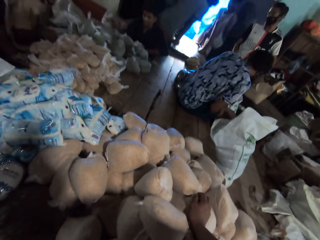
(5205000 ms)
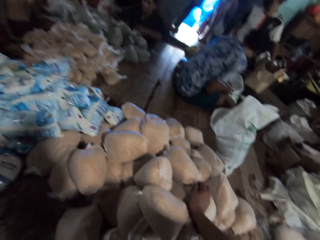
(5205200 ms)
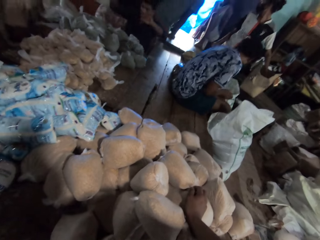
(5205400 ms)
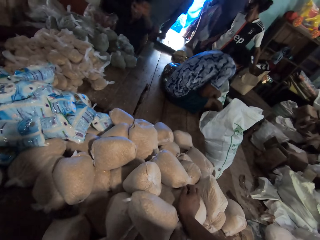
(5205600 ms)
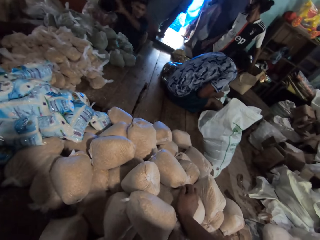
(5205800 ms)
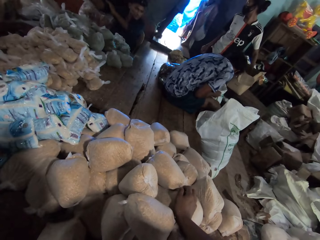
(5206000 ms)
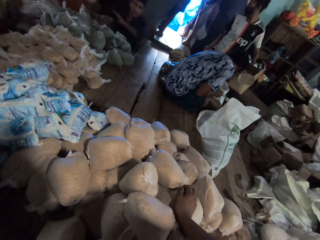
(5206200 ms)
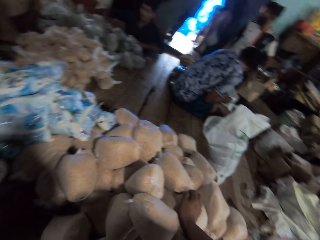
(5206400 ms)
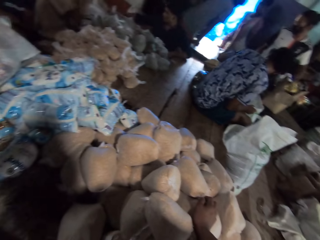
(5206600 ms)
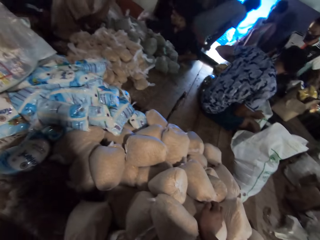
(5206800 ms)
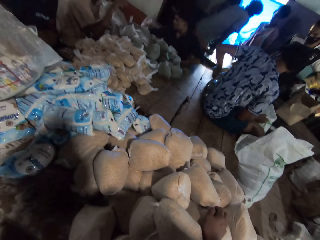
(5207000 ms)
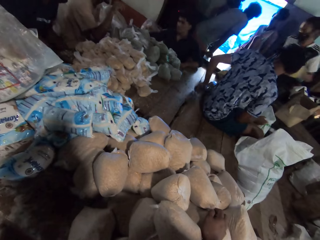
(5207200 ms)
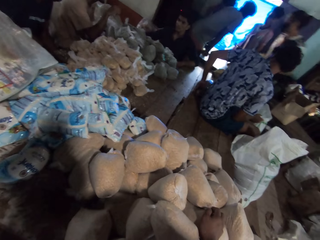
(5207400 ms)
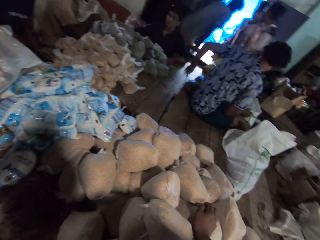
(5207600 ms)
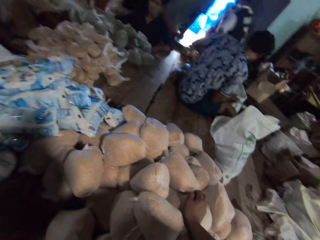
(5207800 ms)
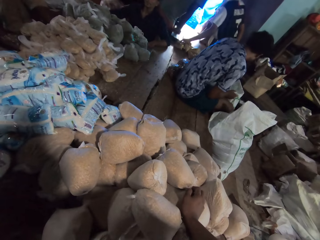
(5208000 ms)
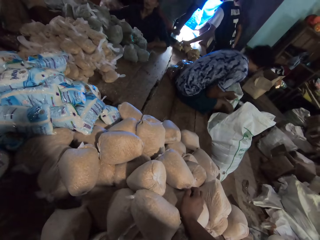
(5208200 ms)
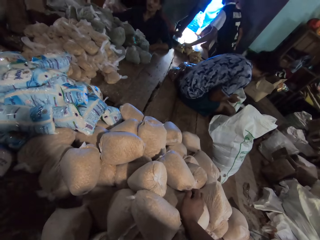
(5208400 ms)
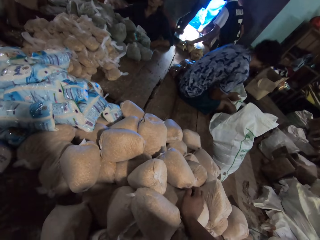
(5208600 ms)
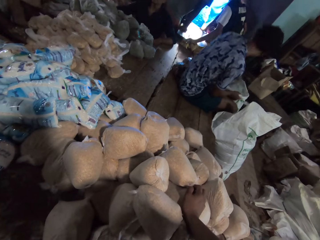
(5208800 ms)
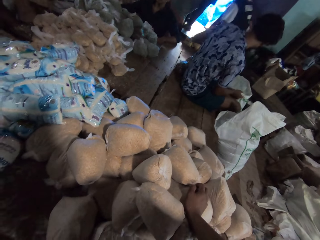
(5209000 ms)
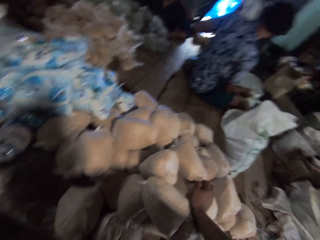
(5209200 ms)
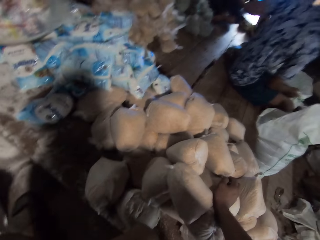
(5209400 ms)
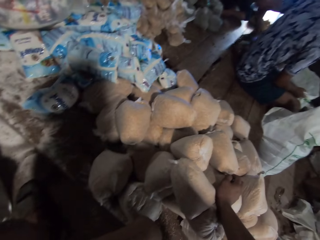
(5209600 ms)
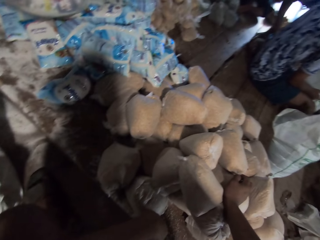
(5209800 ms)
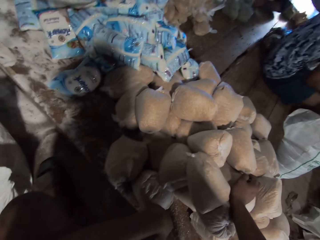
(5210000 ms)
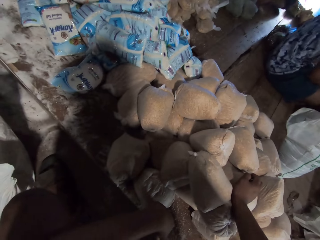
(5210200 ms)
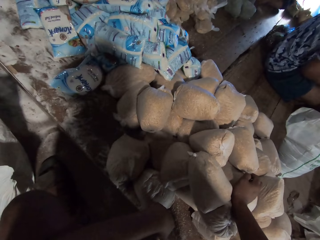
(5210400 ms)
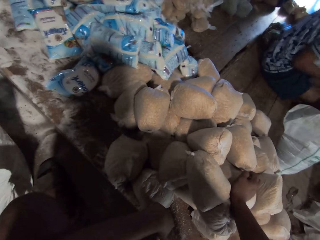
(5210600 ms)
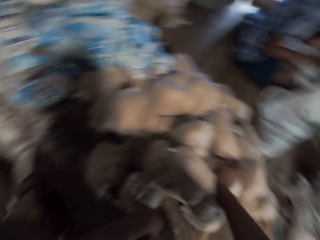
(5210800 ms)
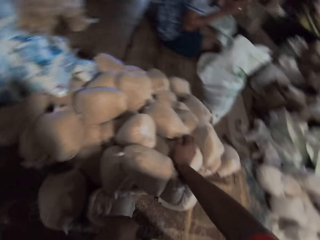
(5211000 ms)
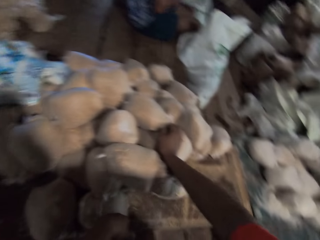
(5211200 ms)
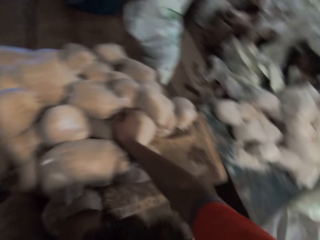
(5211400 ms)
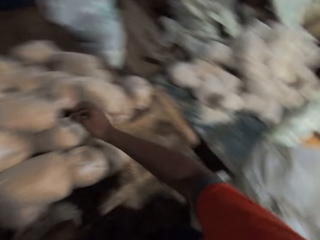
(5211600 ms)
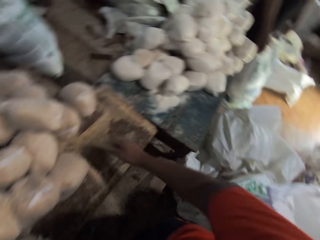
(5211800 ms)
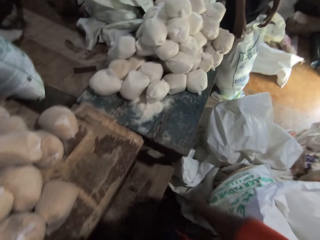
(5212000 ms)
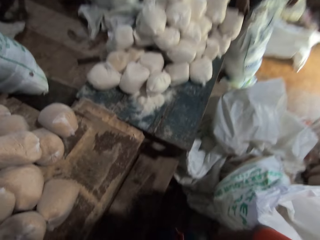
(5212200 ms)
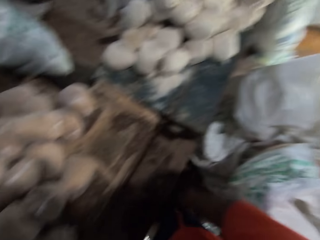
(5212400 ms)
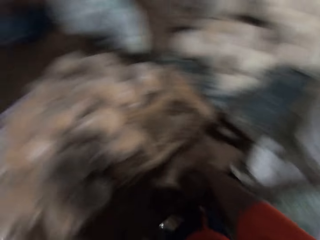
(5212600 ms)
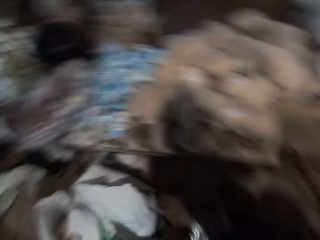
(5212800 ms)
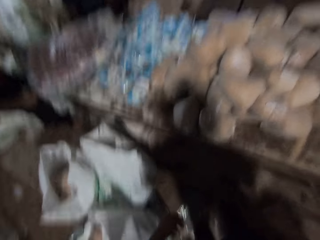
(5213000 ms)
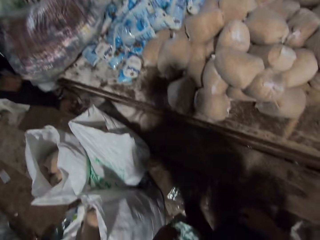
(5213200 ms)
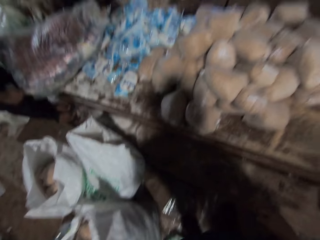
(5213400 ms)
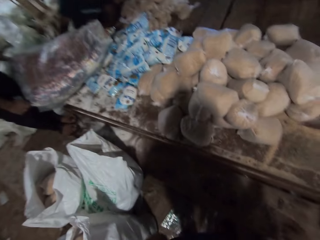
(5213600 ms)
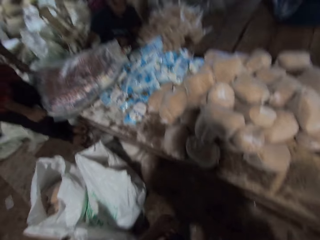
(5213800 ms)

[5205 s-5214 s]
A man holds the sack bag on the floor with his right hand and picks up a nylon of herbs from the sack bag with his left hand. Another man interacts with the group of people. A third man places the yellow bag of chips on the table with his left hand. The first man places the nylon of herbs on the table with his left hand and picks up a nylon of herbs from the sack bag with his left hand. A fourth man turns the sack bag on the table with both hands. The first man places the nylon of herbs on the table with his left hand. A fifth man holds a sack bag on the floor with both hands. The camera wearer swings the hand and looks around.

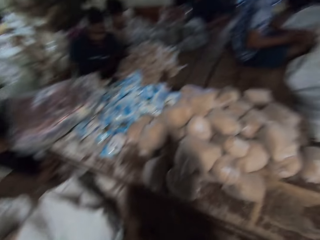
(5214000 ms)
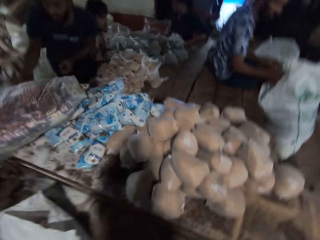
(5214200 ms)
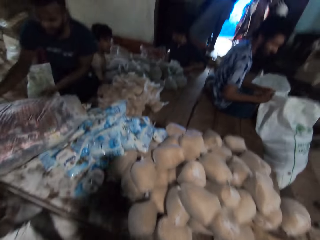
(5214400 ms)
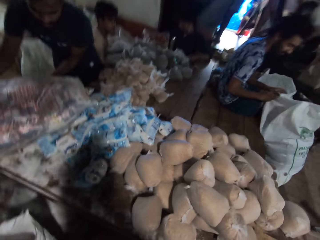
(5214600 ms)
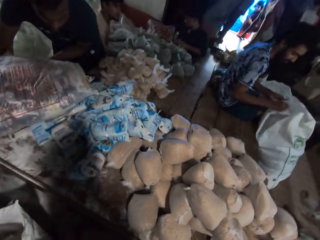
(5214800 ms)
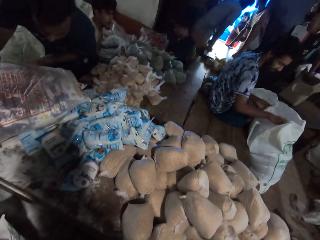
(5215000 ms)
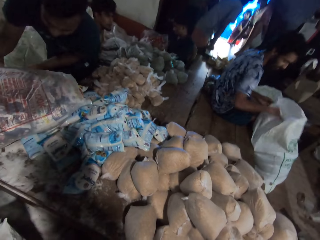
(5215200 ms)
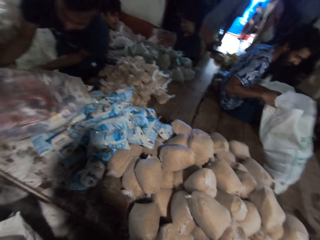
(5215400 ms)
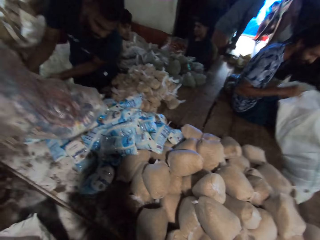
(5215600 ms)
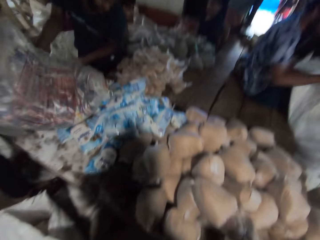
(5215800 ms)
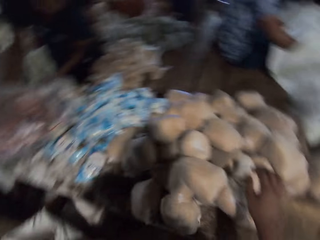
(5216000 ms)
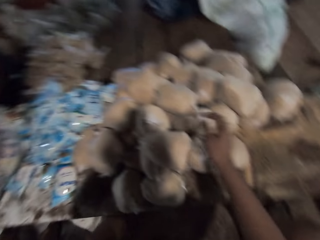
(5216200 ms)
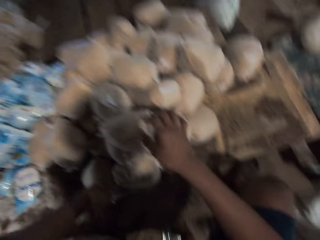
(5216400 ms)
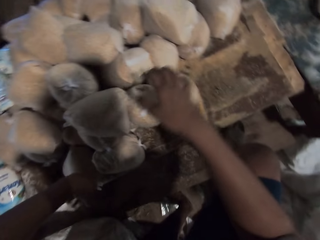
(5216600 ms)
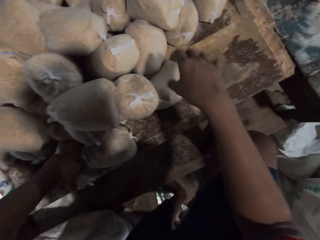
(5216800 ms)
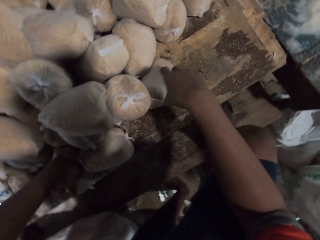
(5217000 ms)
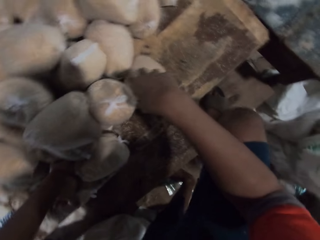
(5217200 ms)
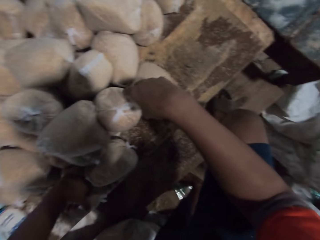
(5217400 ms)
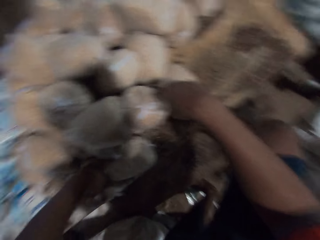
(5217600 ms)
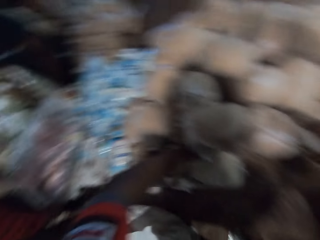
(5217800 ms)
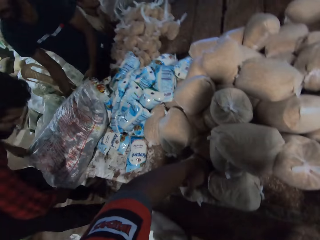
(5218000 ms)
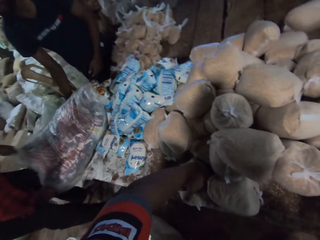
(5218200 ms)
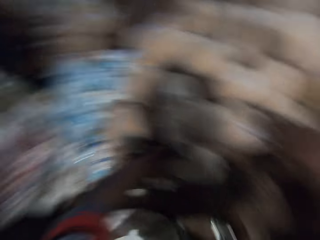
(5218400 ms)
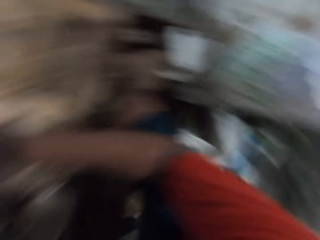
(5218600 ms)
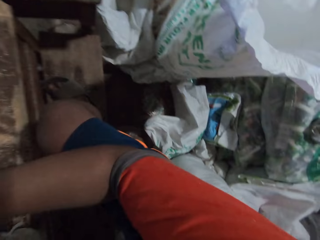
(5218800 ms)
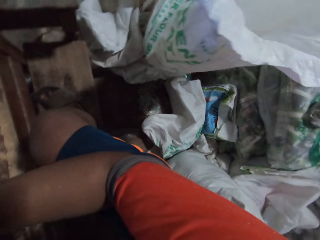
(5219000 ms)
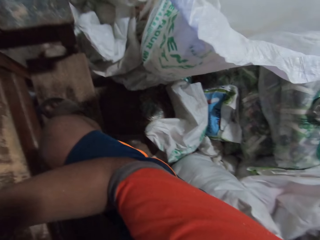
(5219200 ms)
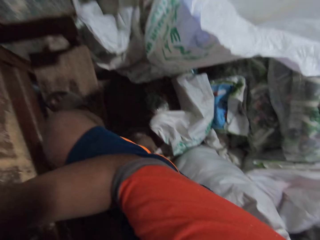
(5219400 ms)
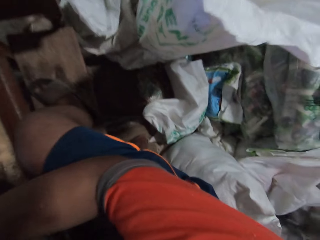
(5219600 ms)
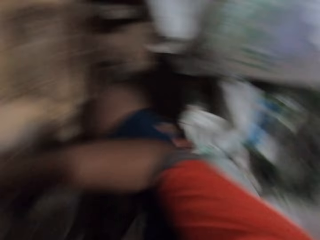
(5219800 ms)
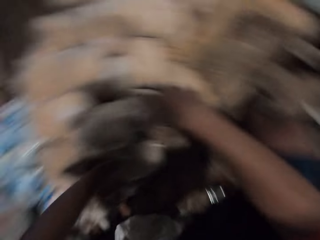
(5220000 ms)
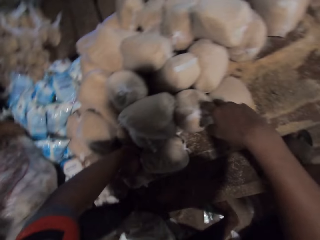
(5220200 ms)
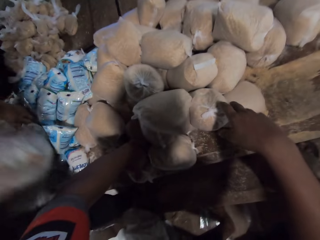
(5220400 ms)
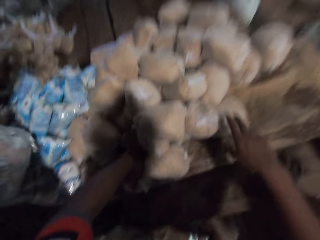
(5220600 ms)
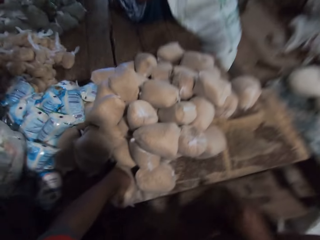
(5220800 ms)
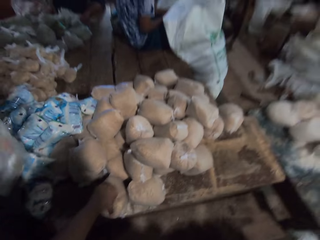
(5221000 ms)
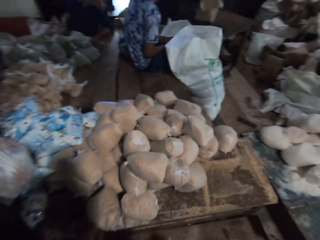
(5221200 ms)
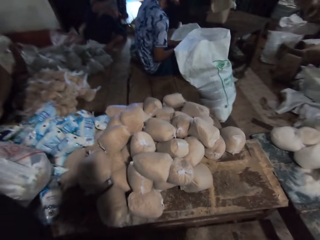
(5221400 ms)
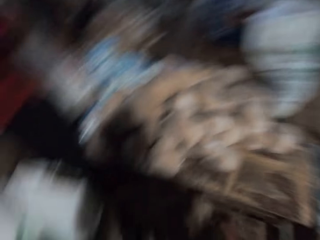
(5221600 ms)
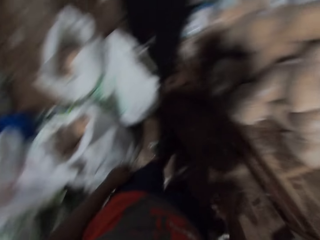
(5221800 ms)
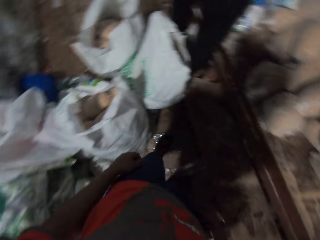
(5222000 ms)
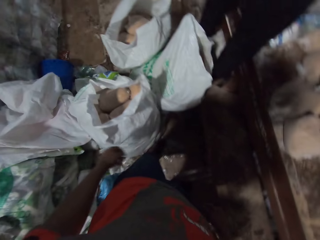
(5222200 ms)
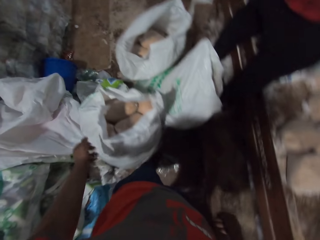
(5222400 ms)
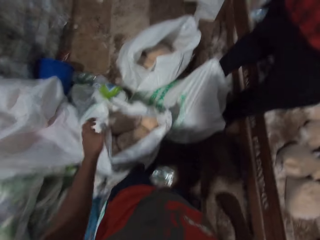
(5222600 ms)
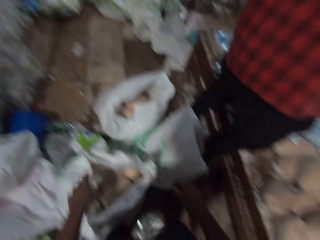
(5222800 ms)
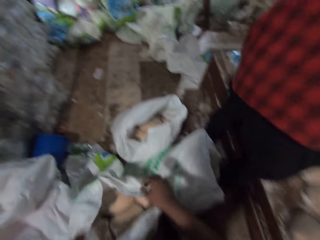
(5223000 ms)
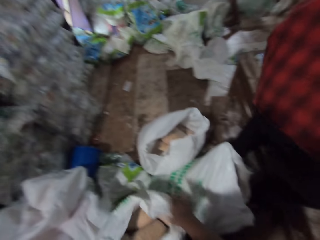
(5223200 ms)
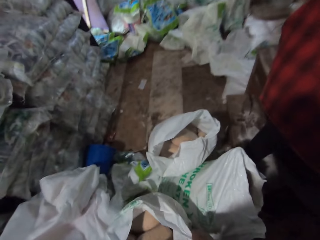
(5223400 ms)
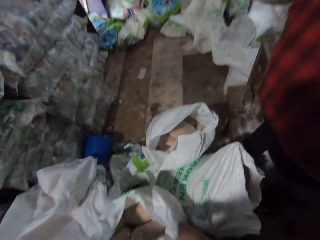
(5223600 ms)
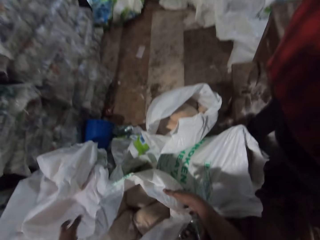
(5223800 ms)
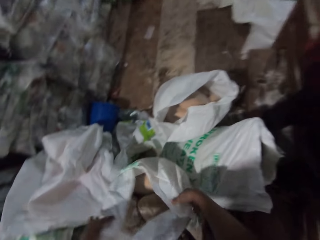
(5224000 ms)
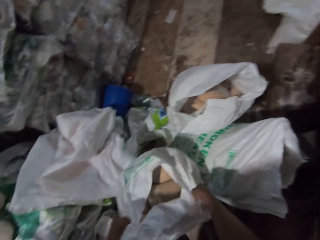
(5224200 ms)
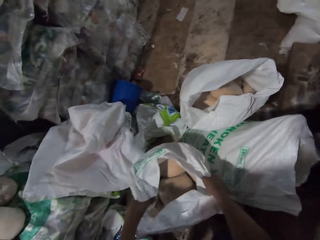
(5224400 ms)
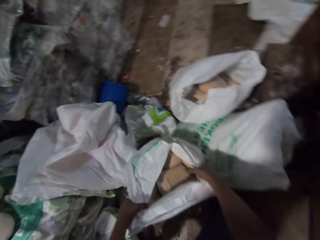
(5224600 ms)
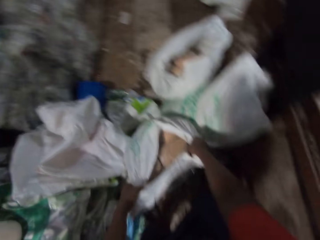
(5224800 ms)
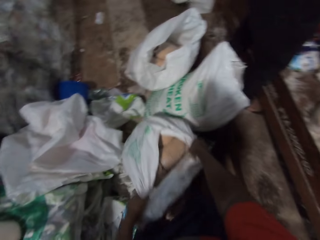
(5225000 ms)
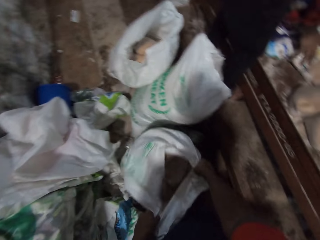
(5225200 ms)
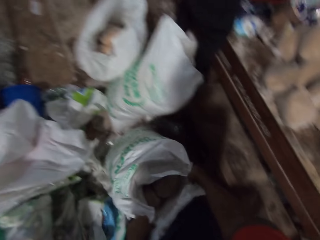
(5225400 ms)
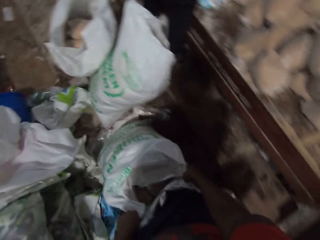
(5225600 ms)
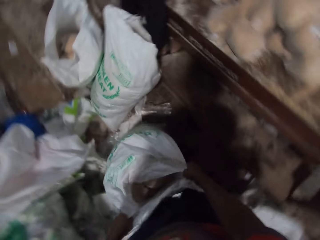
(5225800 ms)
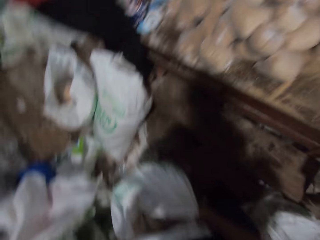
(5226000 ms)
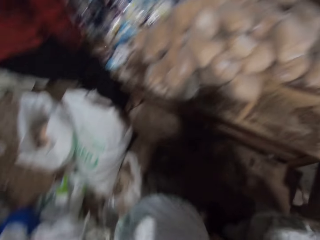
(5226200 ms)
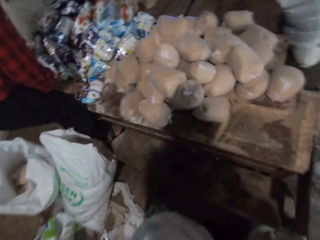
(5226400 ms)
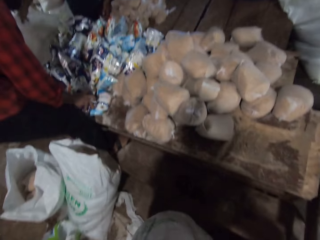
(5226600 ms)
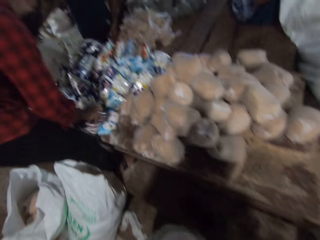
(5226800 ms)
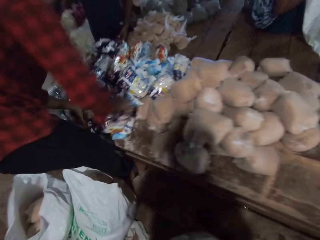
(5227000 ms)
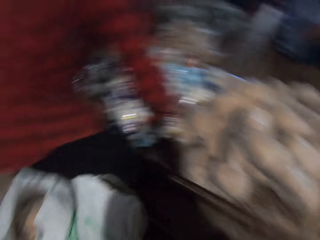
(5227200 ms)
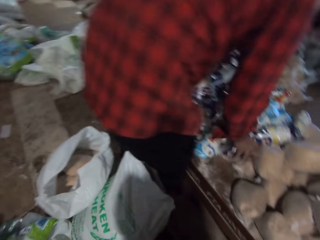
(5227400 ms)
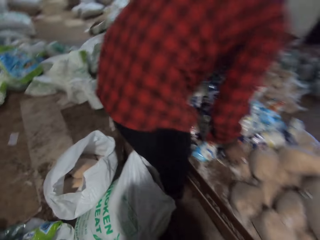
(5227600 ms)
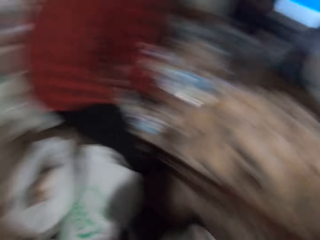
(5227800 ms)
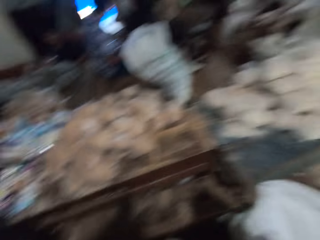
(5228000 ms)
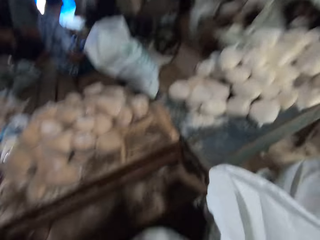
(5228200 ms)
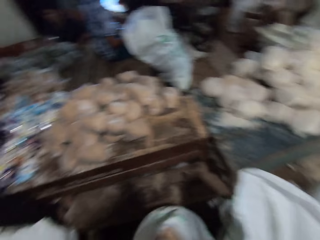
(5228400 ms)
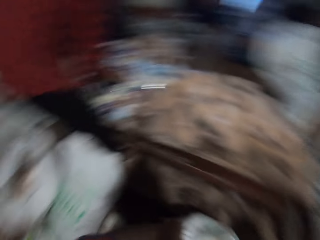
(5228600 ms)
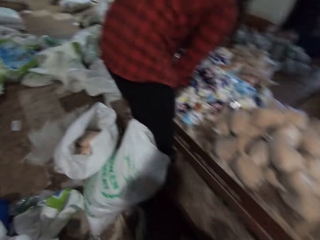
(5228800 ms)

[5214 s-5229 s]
A man holds the sack bag on the table with both hands. Another man and the first man turn the sack bag on the table with both hands. The camera wearer places his left hand on the table. He holds the pack. The other man holds the sack bag on the table with both hands. The camera wearer looks around. The other man and the first man hold the sack bag on the table with both hands and pour some packs of salt from the sack bag on the table with both hands. The camera wearer moves in the store, holds a sack bag on the floor with both hands, and drags the sack bag on the floor with both hands. The other man picks up a pack of salt from the table with his right hand and places the pack of salt on the table with his right hand. The camera wearer looks around.
